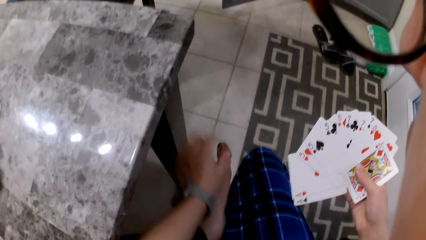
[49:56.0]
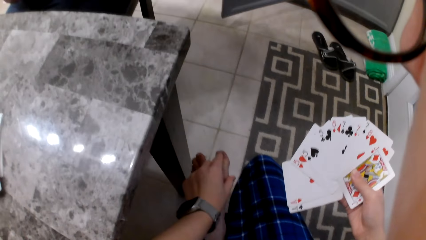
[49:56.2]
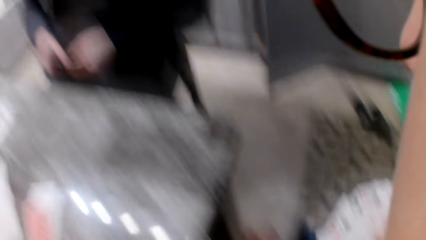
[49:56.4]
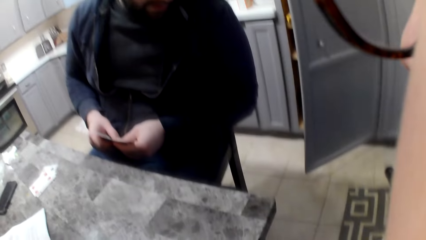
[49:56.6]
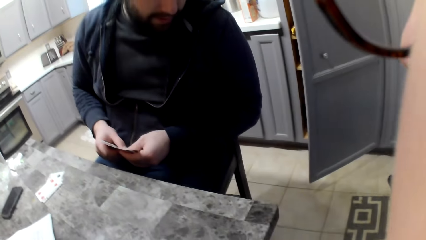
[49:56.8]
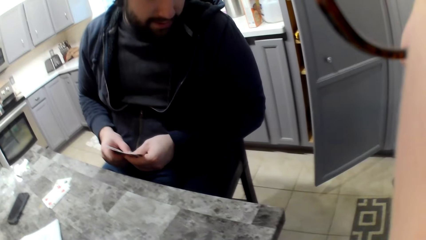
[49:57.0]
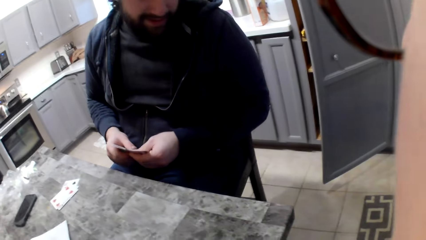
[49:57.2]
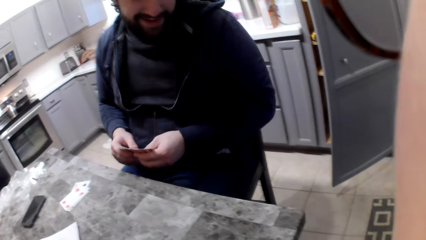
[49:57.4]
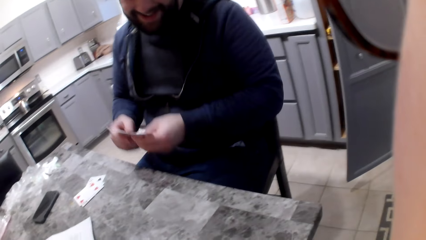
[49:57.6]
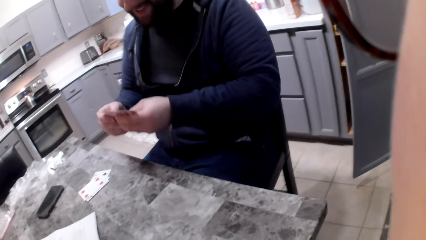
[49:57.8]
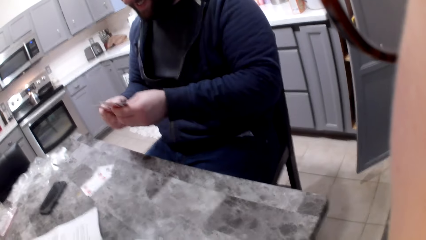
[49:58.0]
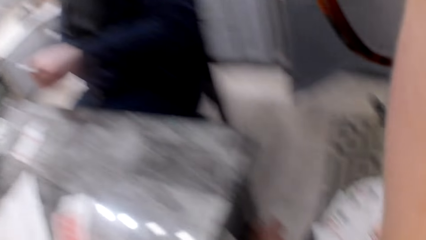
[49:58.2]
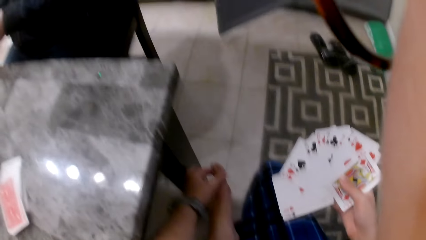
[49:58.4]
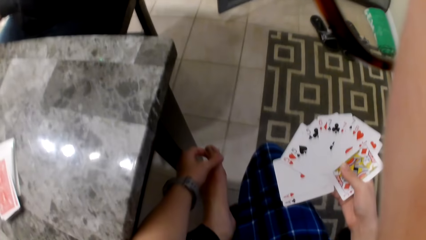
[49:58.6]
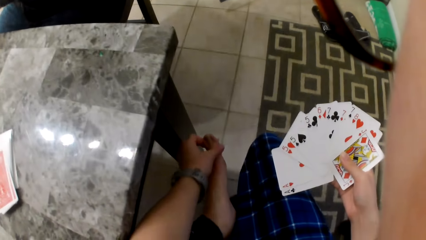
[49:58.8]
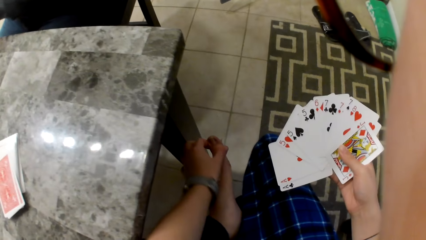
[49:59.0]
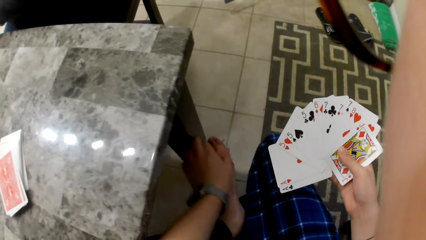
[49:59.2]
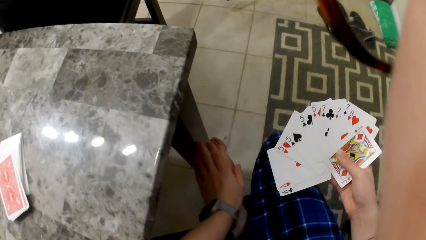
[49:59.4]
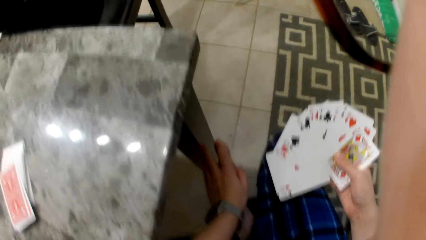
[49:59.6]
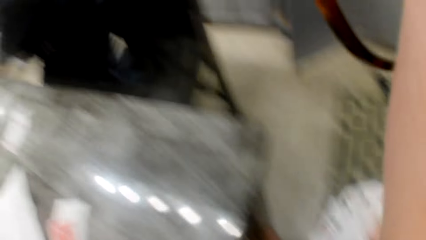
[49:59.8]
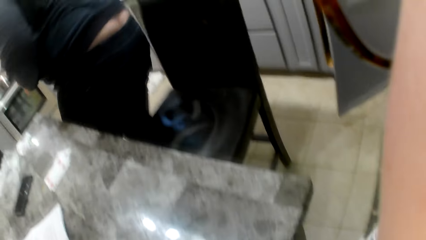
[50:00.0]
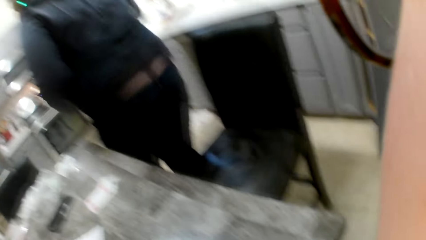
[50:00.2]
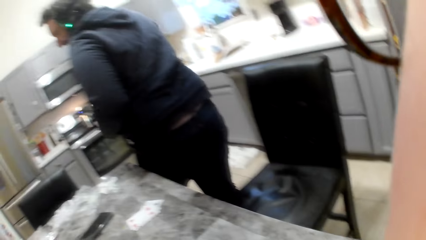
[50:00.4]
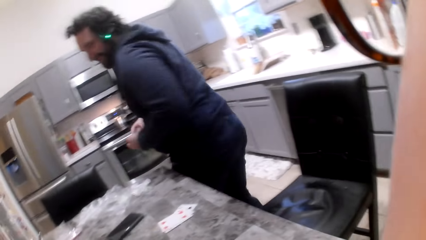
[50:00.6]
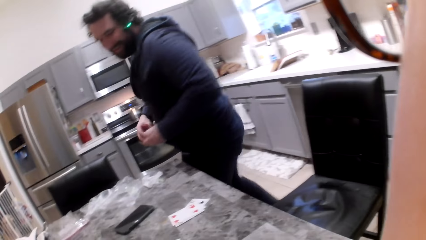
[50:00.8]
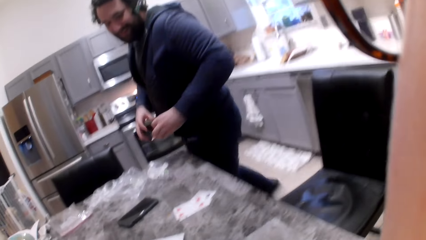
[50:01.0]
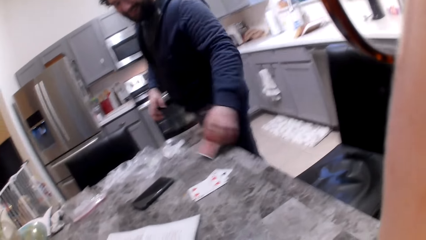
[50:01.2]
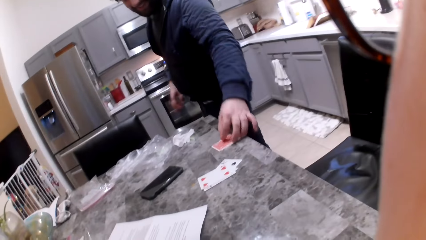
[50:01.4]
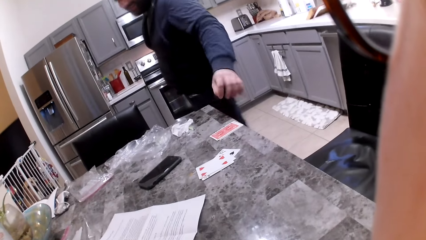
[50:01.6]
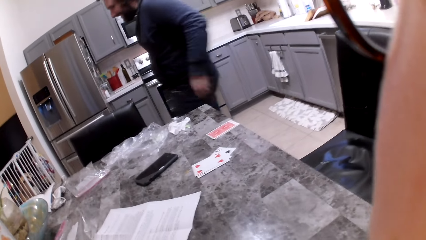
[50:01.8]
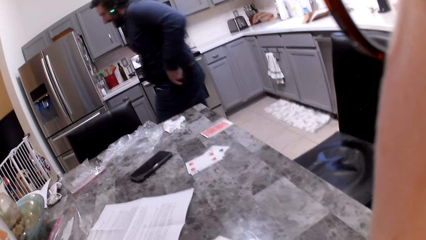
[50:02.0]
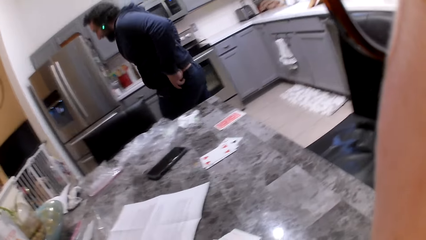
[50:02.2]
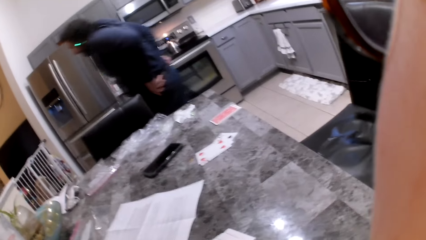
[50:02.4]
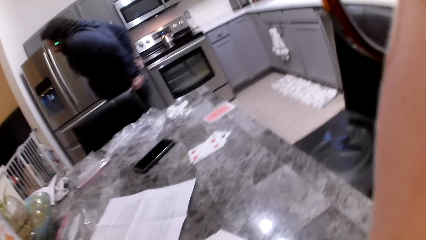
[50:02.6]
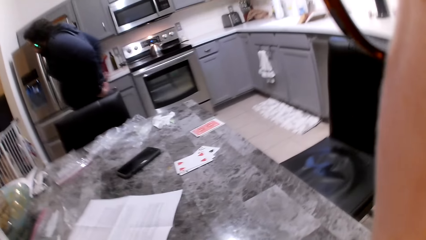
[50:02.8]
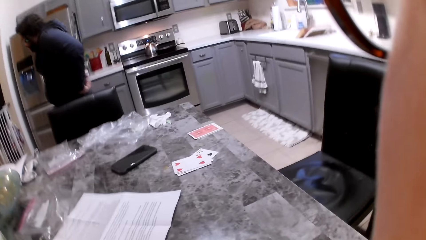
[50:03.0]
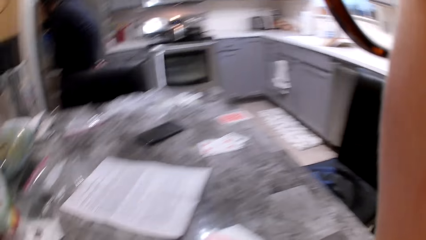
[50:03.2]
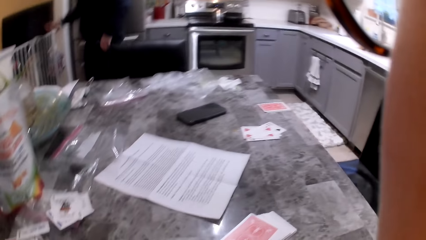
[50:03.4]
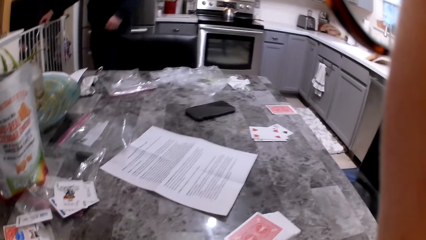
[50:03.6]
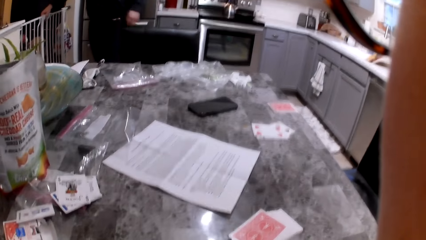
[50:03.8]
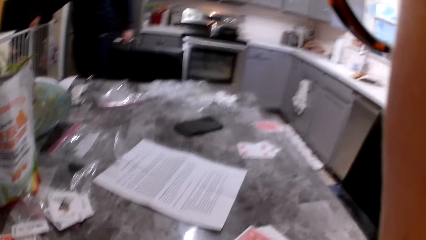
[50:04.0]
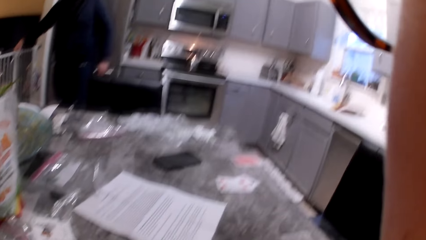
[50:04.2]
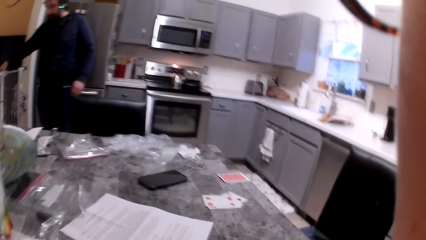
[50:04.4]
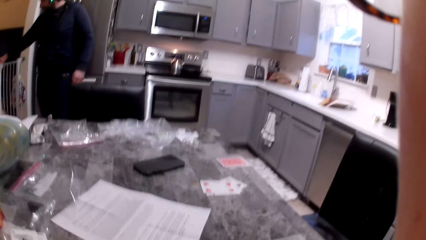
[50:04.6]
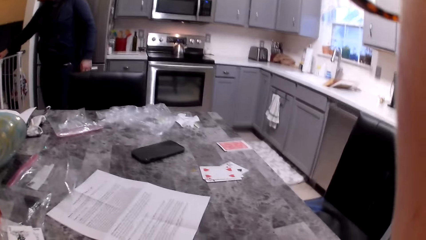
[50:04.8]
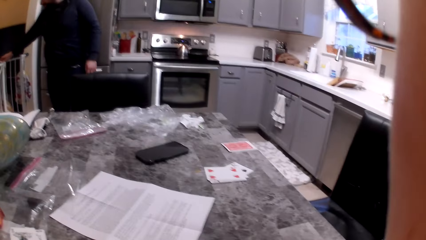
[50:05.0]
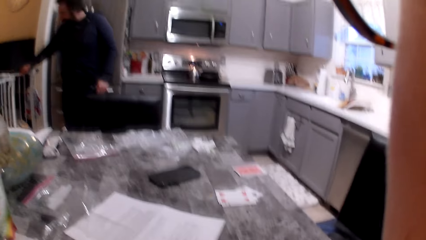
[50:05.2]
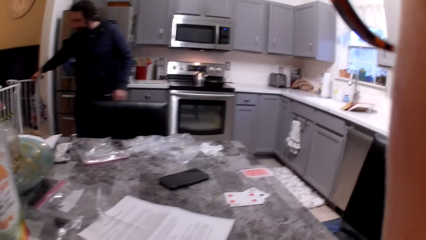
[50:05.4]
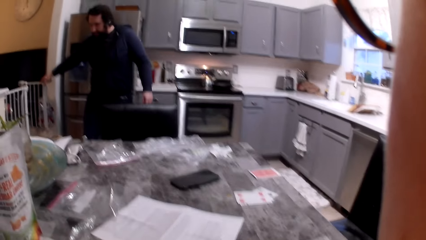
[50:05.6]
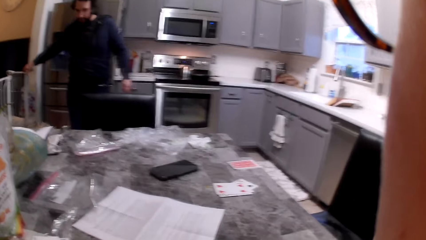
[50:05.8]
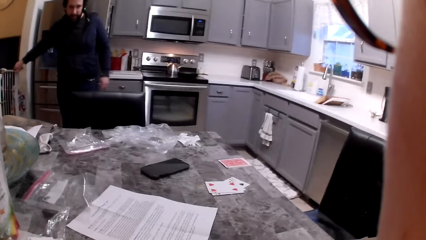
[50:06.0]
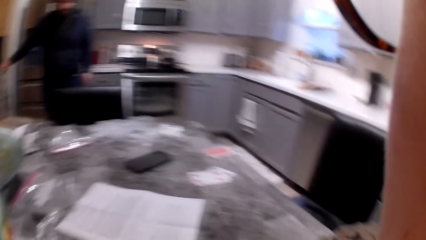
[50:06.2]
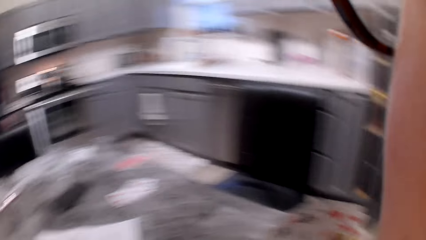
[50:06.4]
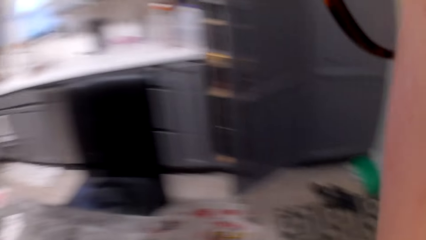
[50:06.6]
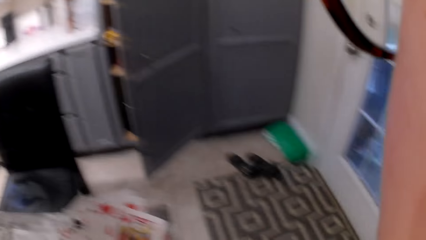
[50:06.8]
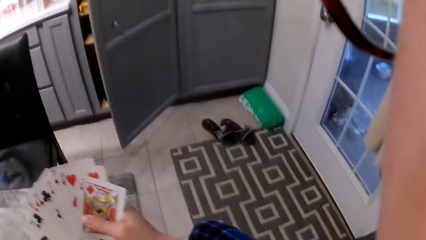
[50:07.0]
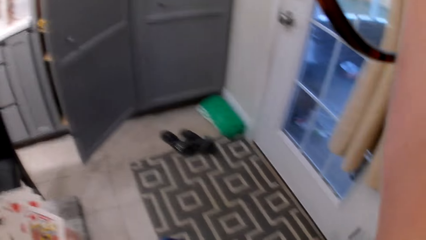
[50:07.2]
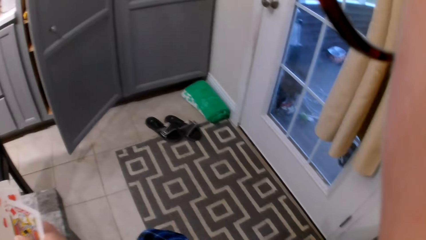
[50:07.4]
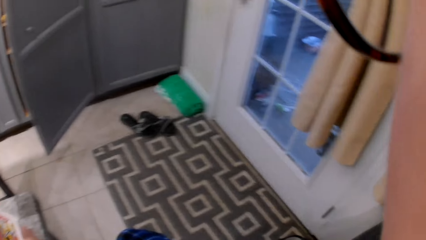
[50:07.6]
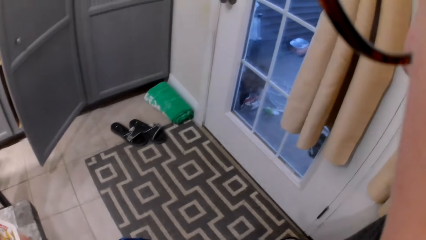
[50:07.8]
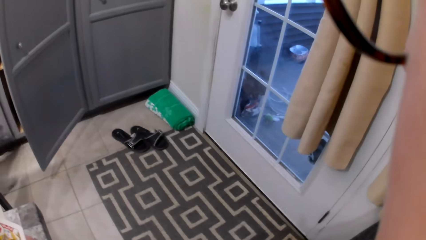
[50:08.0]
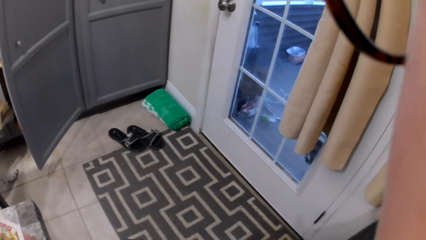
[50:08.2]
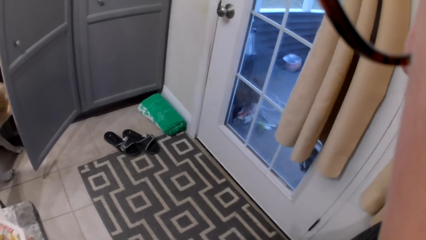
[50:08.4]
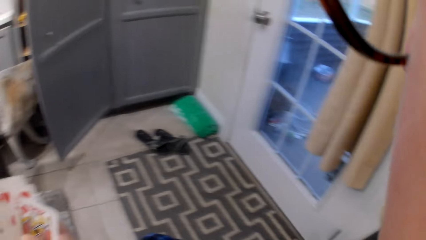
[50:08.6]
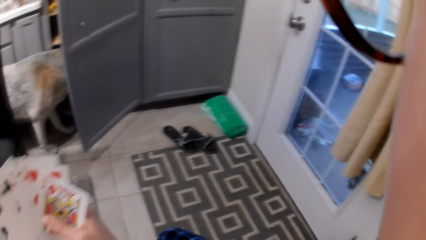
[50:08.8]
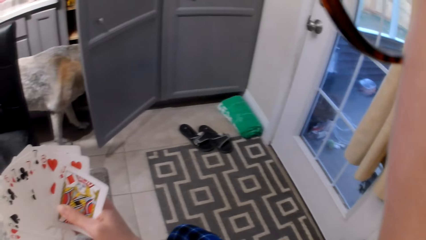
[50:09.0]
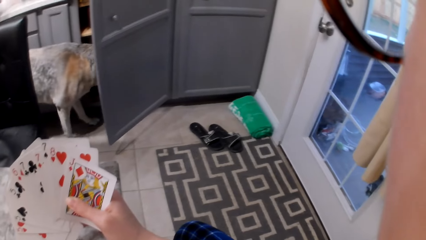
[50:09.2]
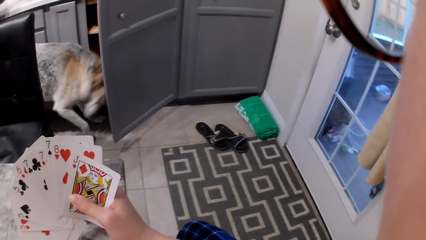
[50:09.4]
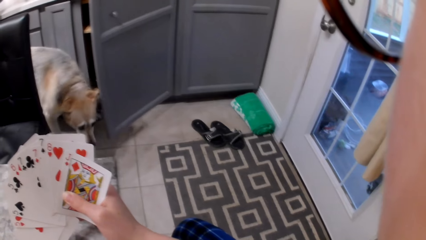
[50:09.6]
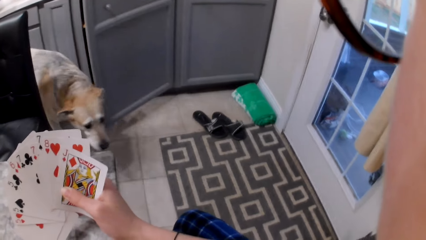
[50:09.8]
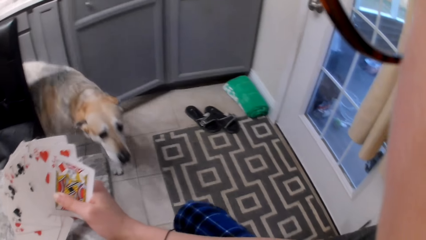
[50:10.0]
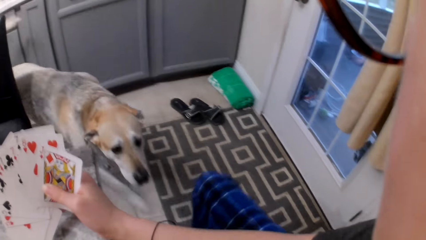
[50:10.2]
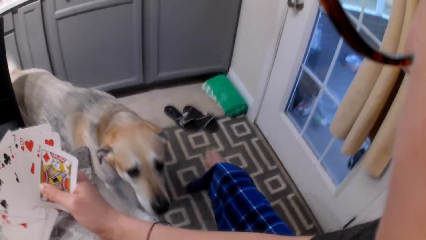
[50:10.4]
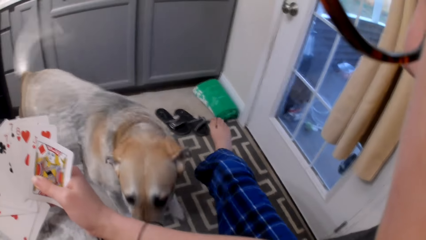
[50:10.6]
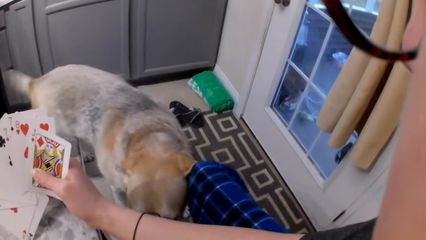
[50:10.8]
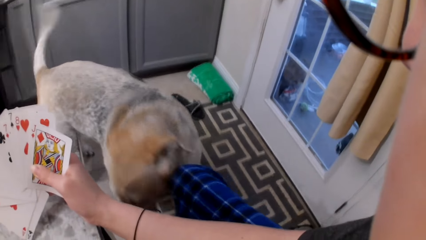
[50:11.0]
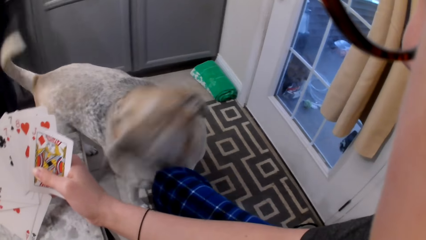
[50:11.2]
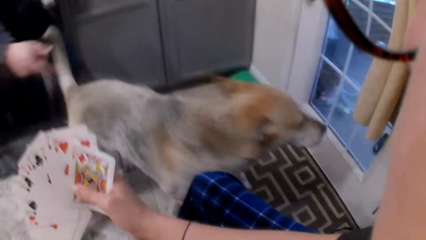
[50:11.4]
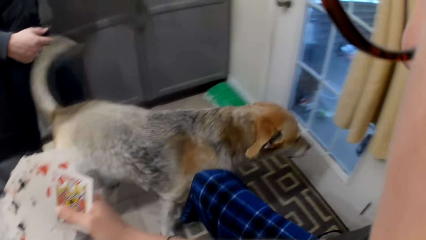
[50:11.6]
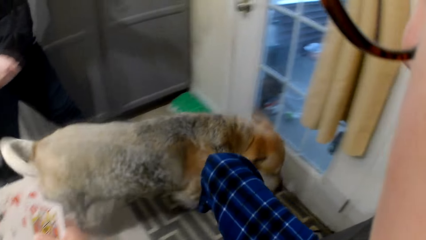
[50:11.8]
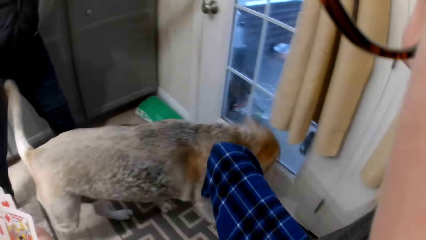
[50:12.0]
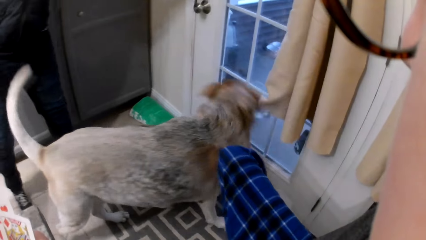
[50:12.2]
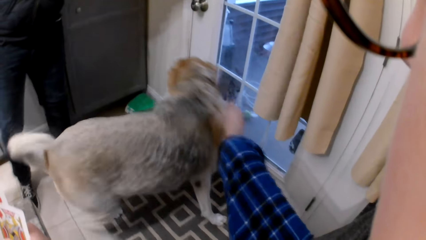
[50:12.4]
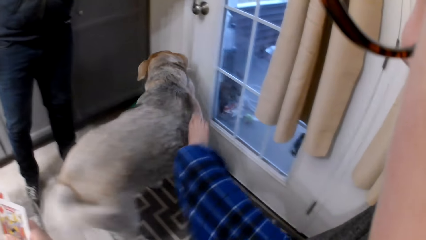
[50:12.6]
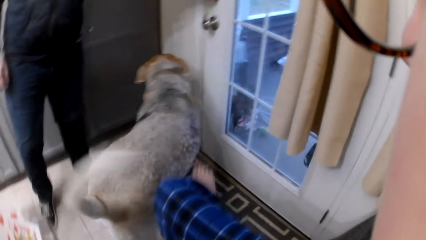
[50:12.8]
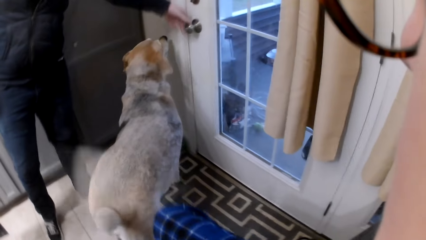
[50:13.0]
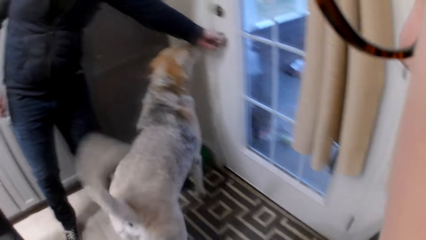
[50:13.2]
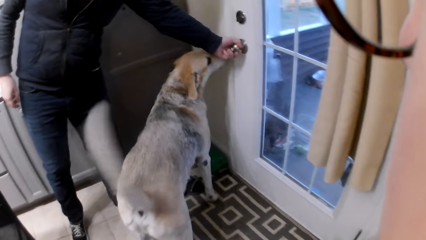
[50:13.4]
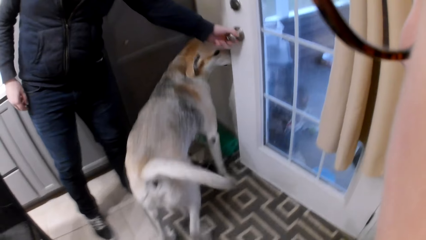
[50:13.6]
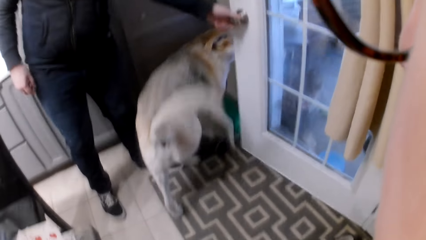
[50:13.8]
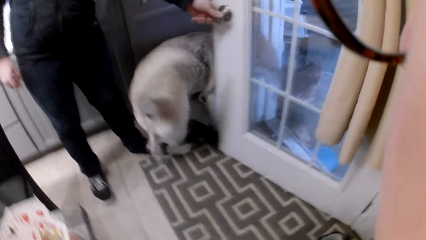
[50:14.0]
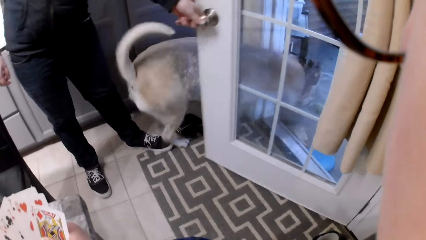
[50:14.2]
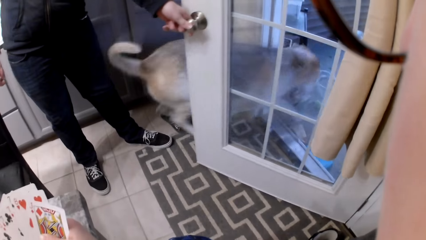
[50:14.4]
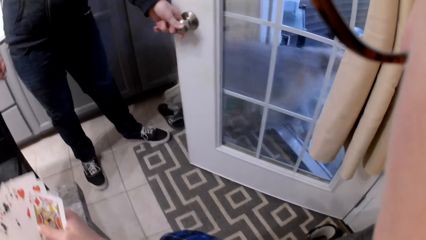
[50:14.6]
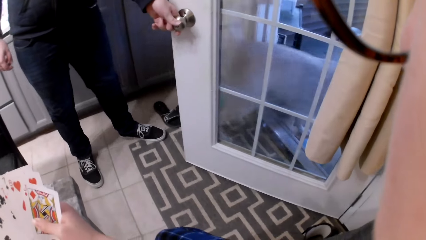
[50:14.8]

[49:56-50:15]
A man looks at the camera wearer. The man stands up. The camera wearer stands up from where they were sitting. The man drops the cards in his hand on the table. The man walks around the room and calls the dog. The camera wearer plays with the dog. The man opens the door for the dog.
